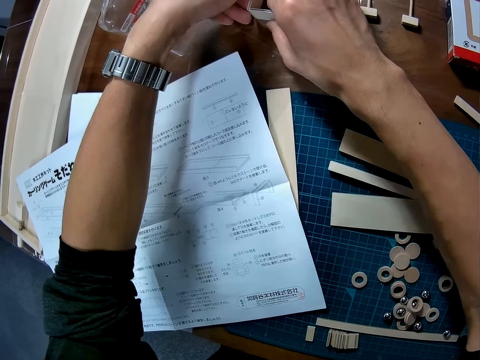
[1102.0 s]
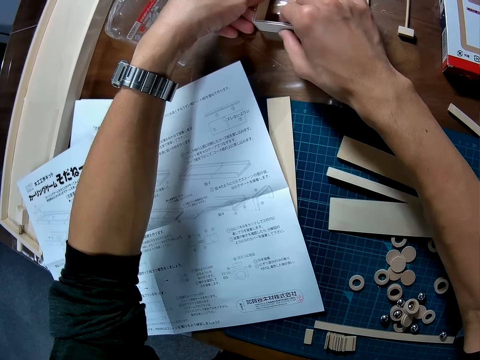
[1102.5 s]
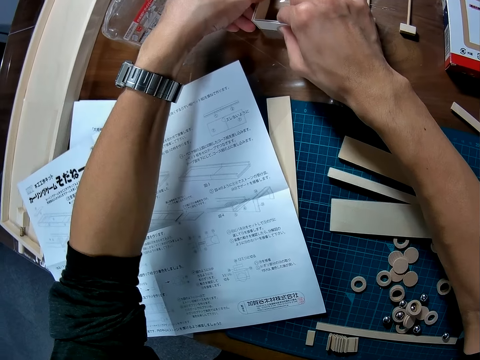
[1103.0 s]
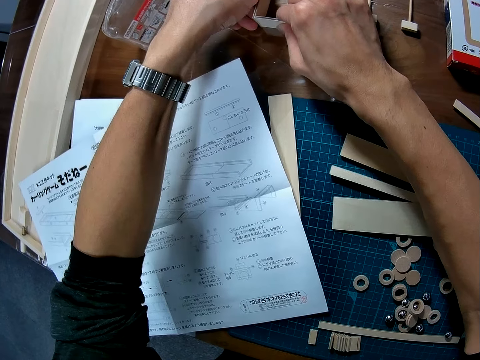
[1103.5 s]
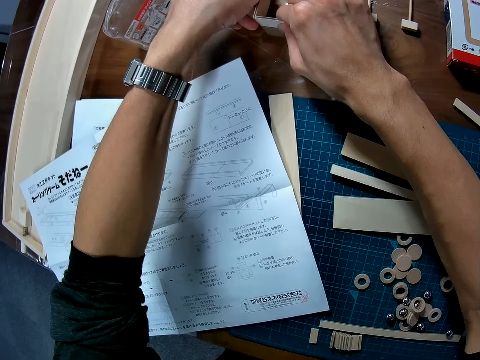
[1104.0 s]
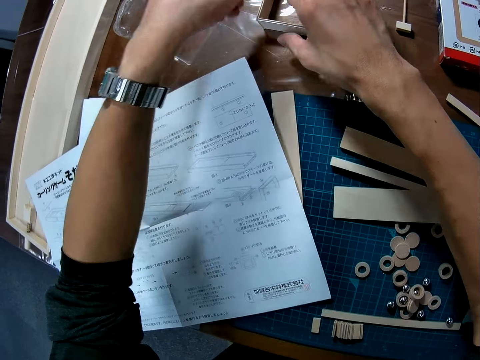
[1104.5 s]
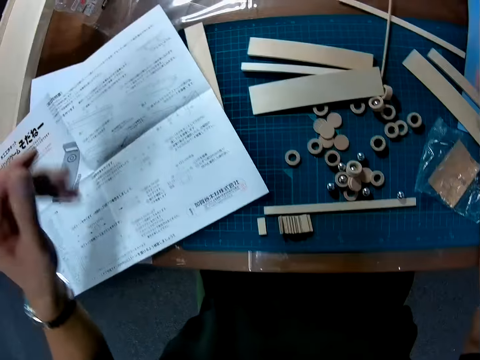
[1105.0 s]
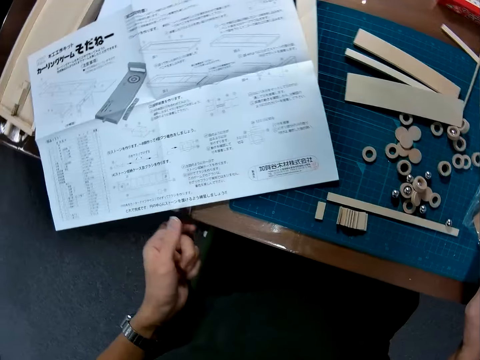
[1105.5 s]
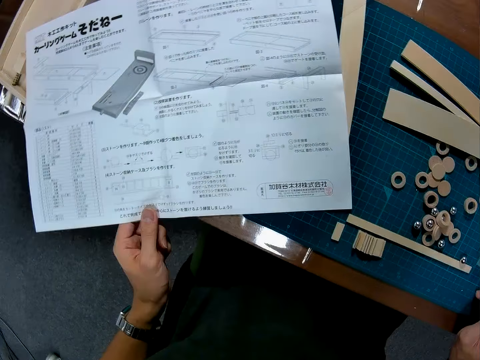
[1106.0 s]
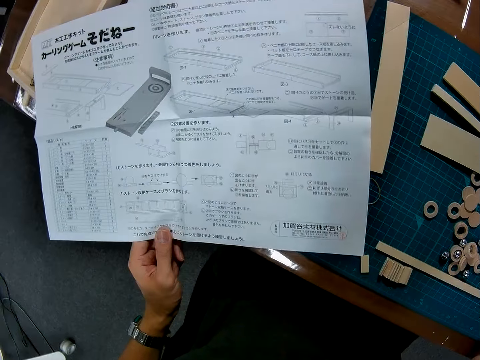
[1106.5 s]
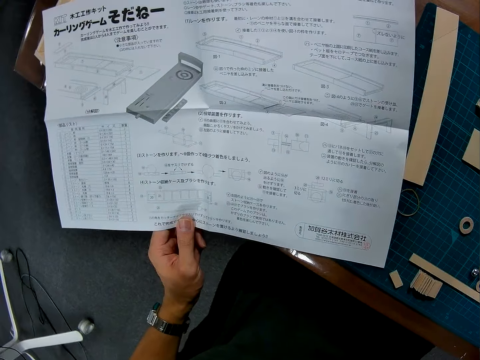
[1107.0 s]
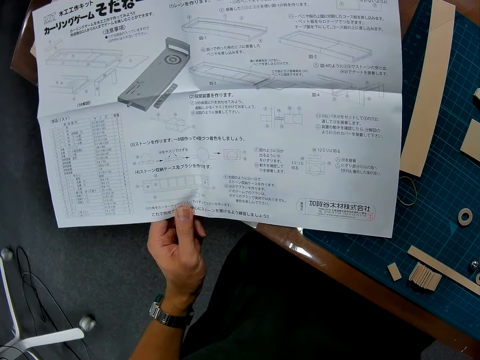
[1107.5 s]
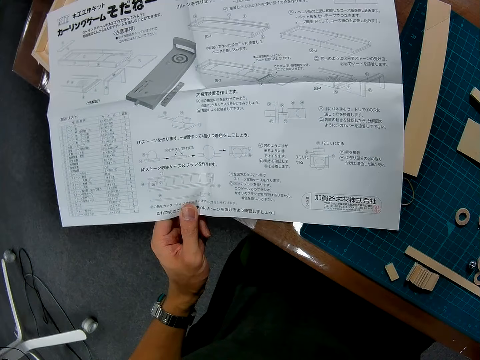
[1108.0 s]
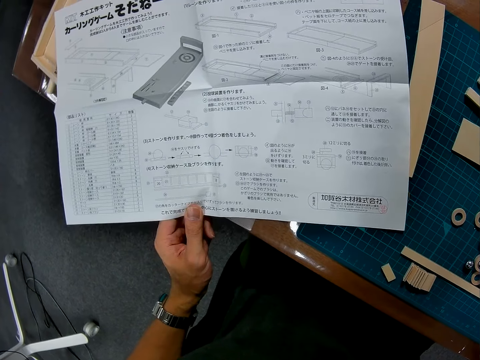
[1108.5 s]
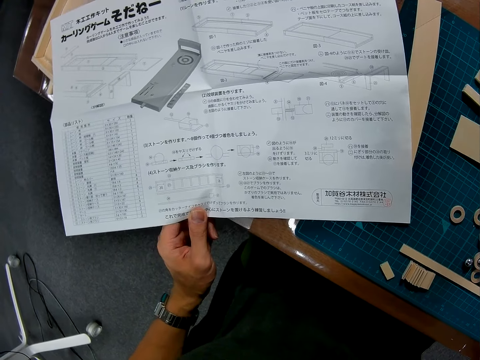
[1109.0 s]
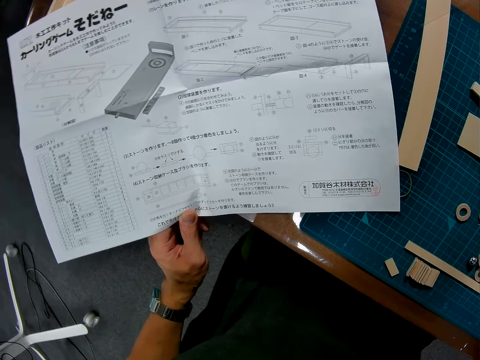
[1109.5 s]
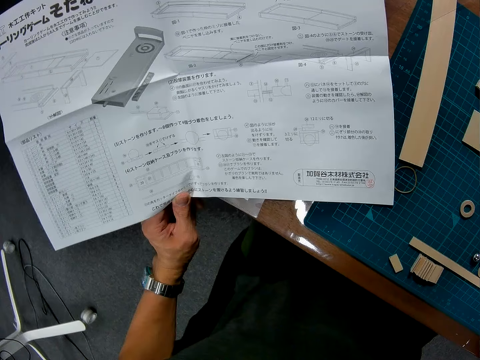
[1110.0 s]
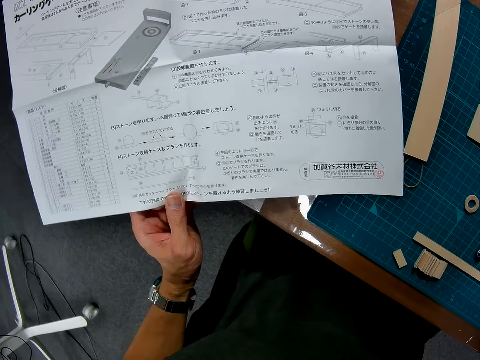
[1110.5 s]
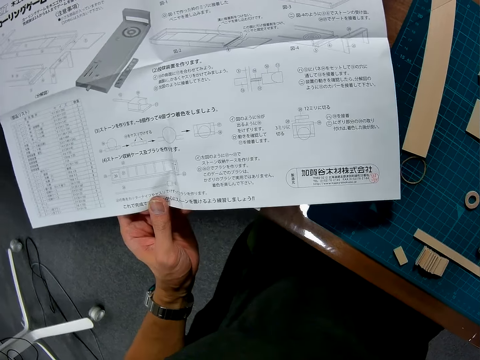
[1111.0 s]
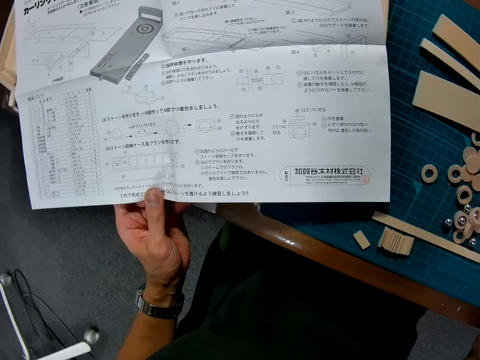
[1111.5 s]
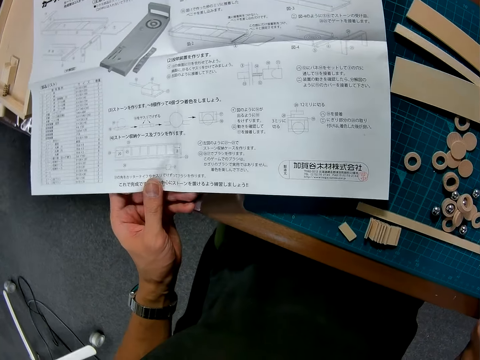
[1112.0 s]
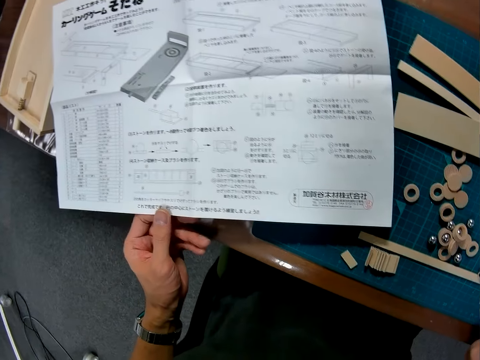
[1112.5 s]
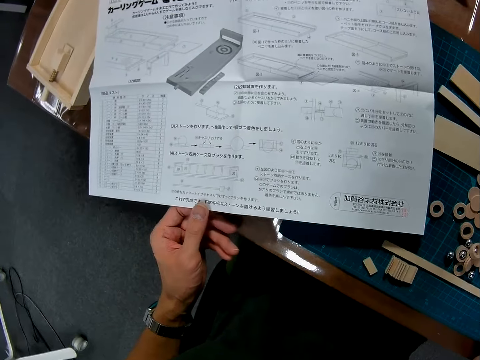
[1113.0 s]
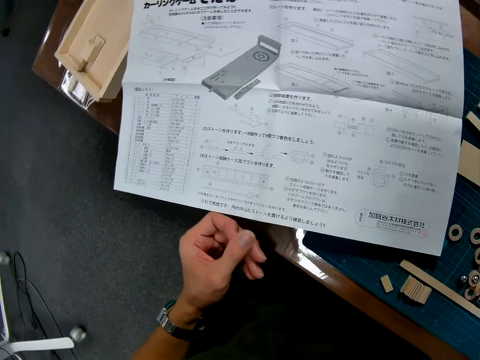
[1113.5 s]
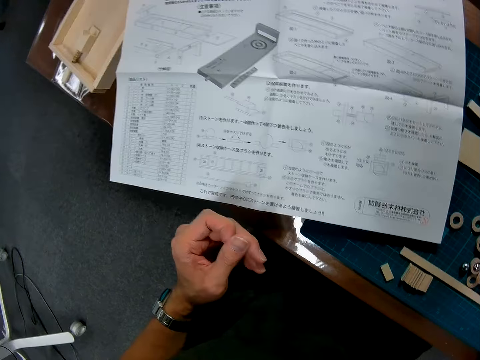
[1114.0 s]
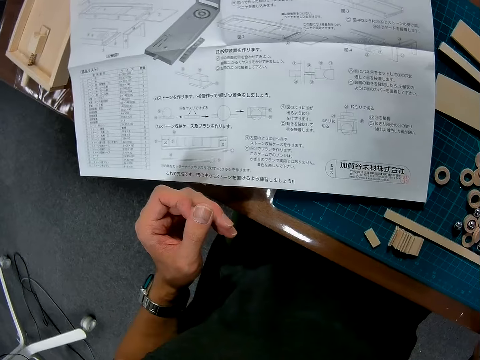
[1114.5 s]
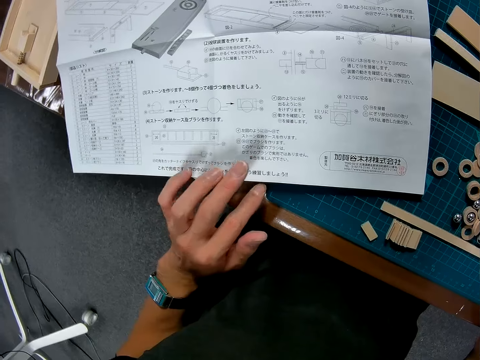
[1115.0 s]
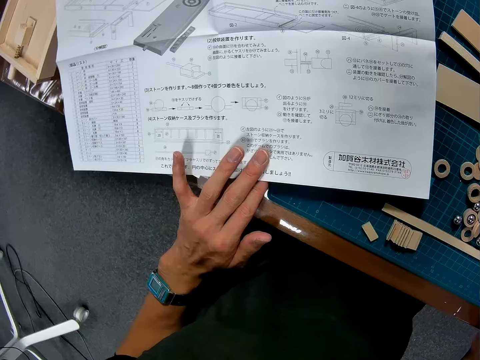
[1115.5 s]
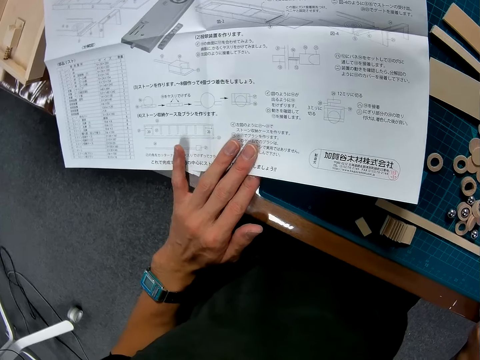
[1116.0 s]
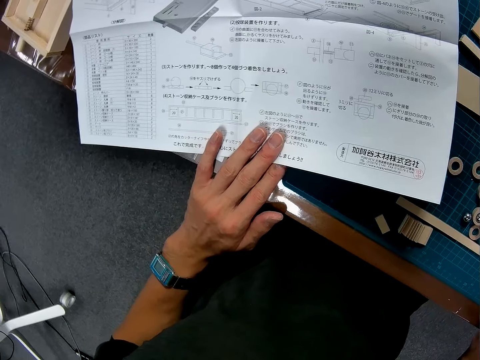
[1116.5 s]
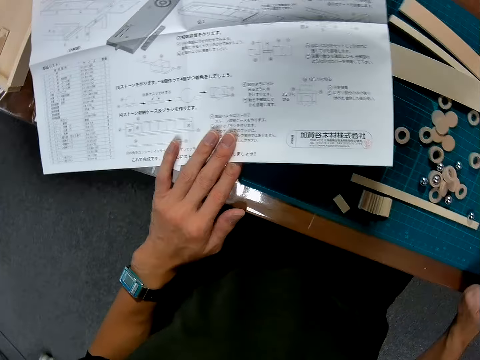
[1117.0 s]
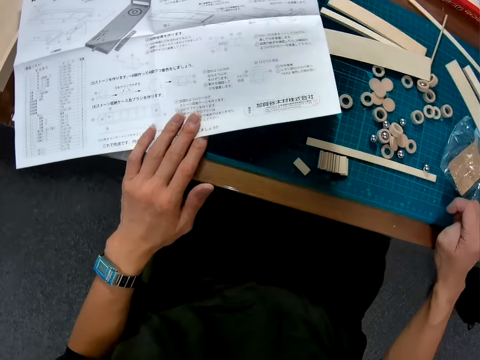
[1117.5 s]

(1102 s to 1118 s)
The camera wearer joins modeling pieces. He pulls his hand off the modeling piece. He holds a paper or modeling manual on the table. He reads the modeling manual. He pulls his hand off the modeling manual. He holds the modeling manual.

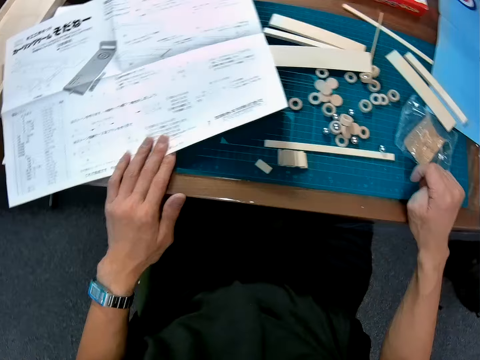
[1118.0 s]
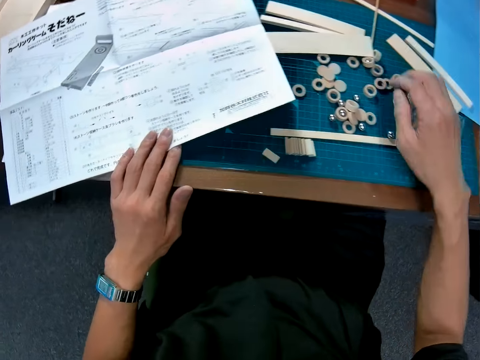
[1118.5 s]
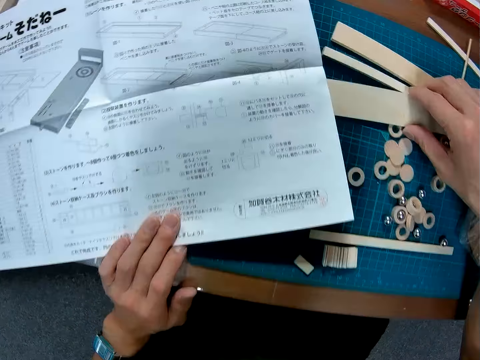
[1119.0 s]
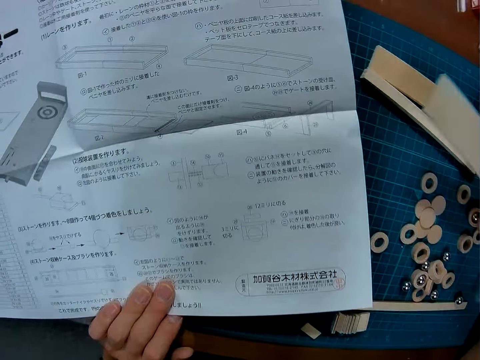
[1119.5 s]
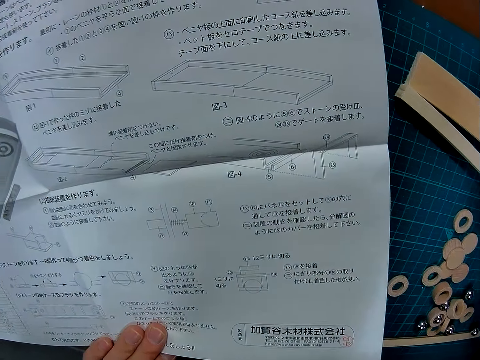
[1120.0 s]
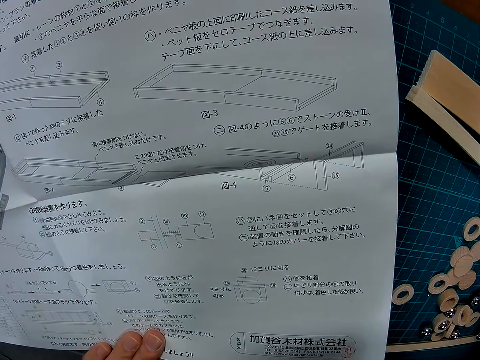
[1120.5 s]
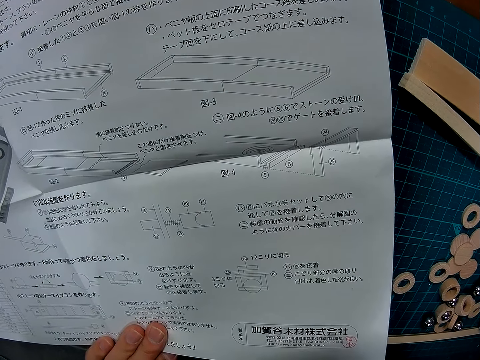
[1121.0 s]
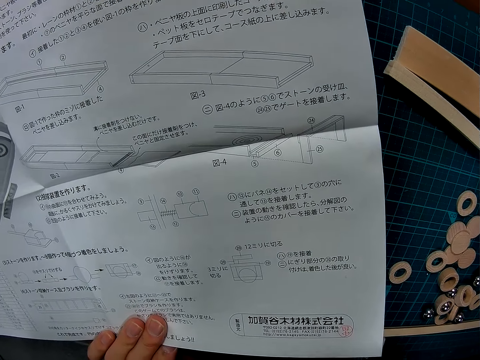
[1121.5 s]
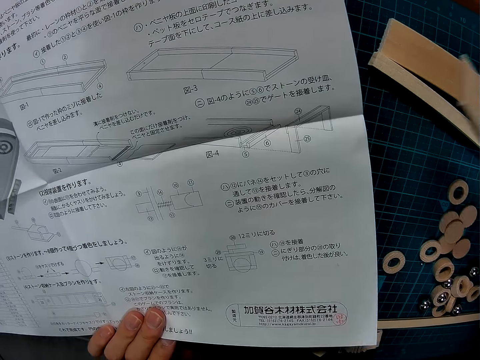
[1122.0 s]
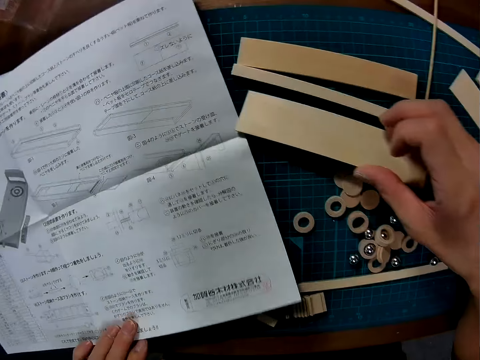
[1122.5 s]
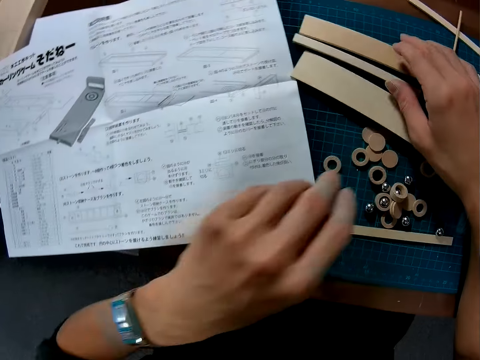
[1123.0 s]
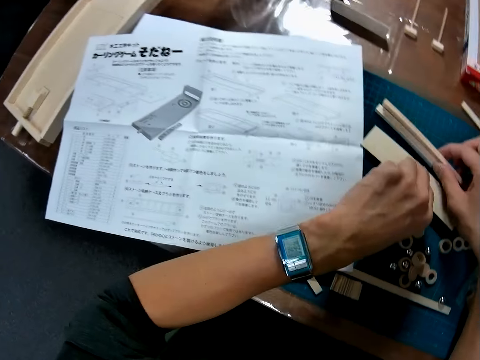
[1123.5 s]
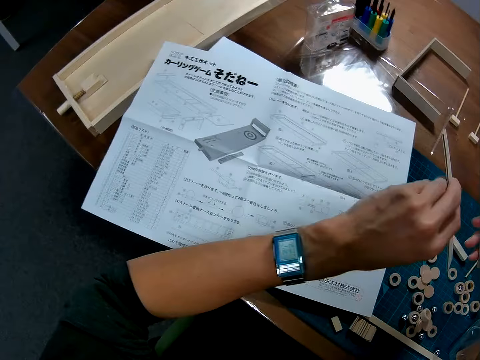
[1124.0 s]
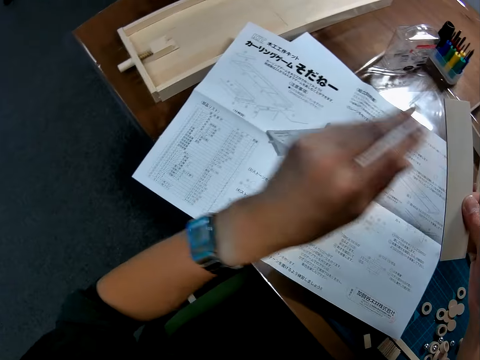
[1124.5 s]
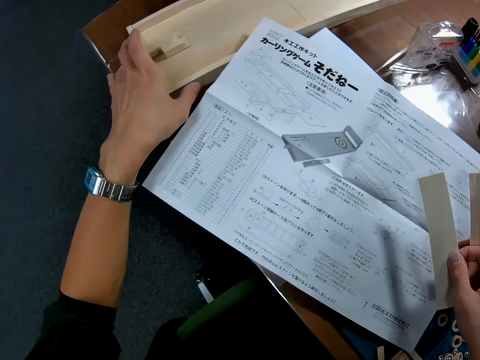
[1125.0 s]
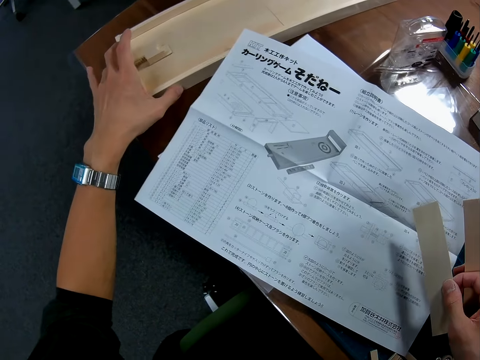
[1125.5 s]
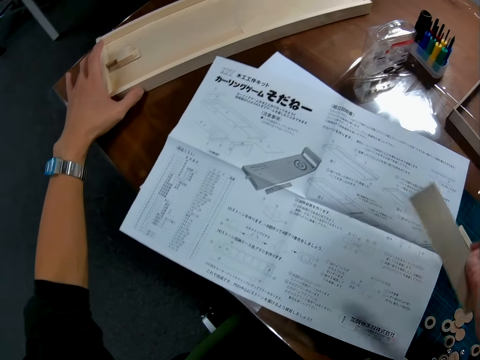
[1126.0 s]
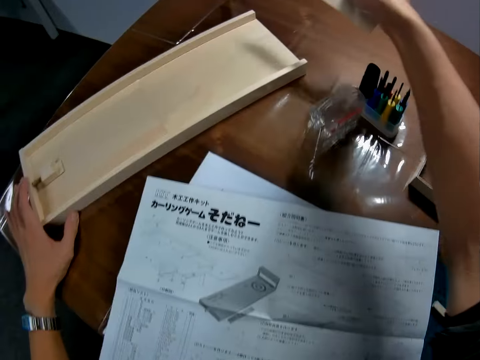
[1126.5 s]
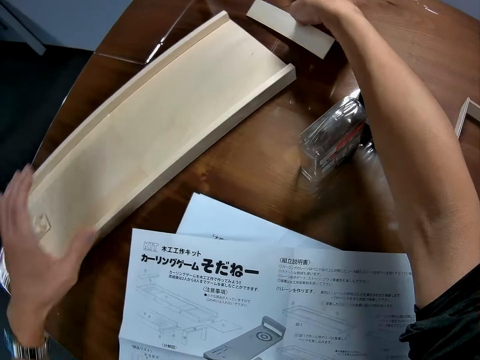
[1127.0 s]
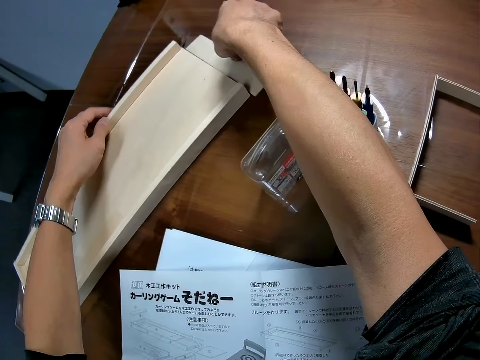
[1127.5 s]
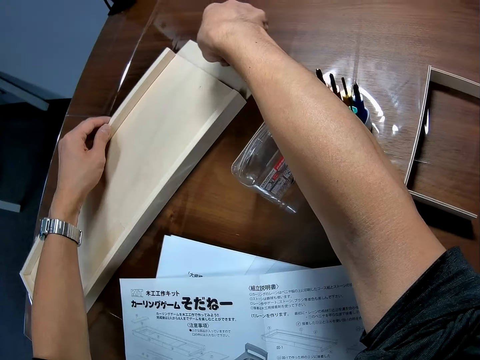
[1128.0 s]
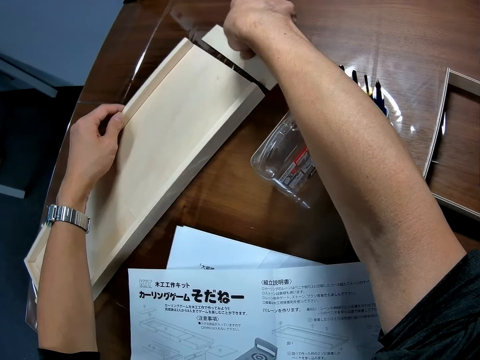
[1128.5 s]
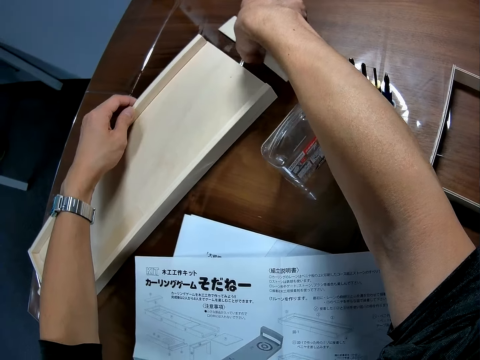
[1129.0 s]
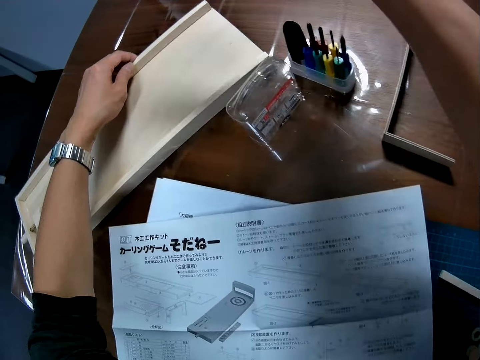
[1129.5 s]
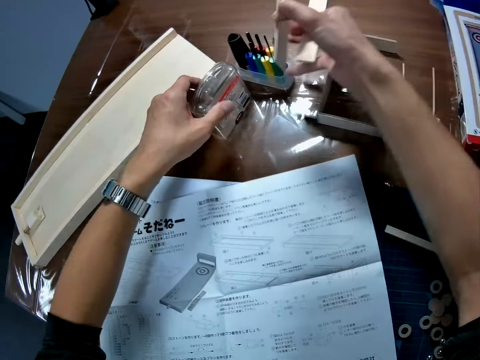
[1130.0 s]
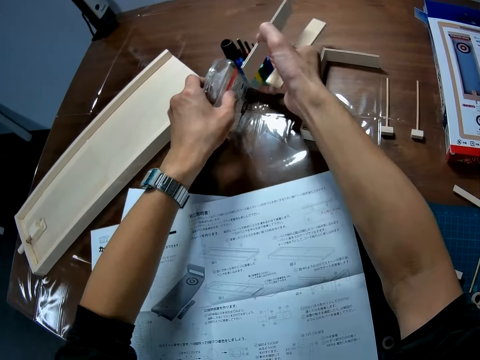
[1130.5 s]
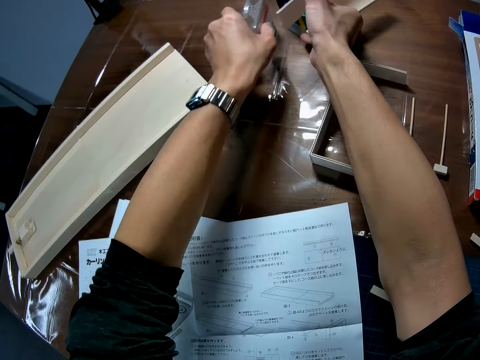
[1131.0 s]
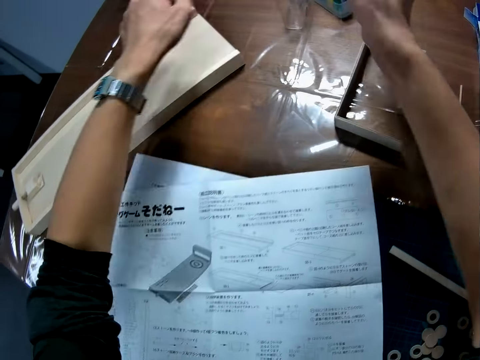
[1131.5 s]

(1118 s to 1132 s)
The camera wearer picks up a piece of wood or modeling piece on the table. He reads the modeling manual. He drops the piece of wood on the table. He pulls his hand off the modeling manual. He picks up a piece of wood with his left hand and picks up a piece of wood with his right hand. He adjusts a wood on the table. He drags a model on the table. He puts the piece of wood on the table beside the model. He pulls the modeling piece. He removes the piece of wood on the table. He picks up the modeling piece. He drags something on the table. He clears the table.
